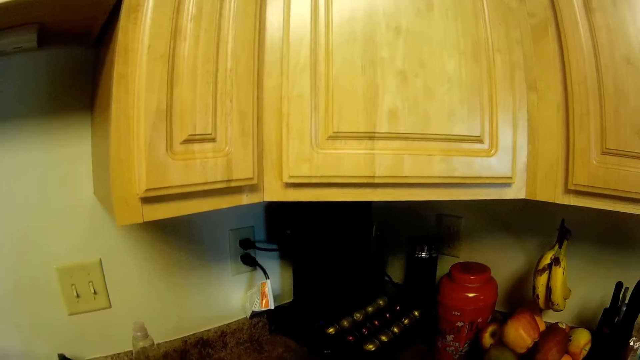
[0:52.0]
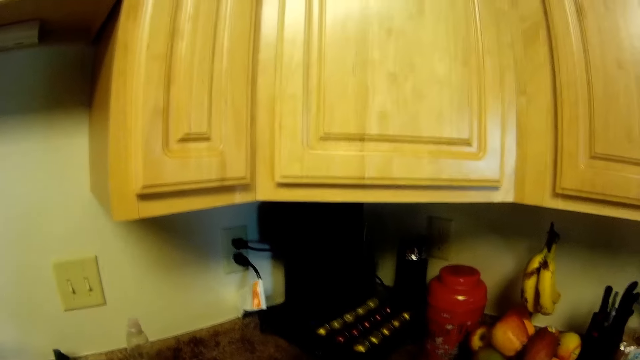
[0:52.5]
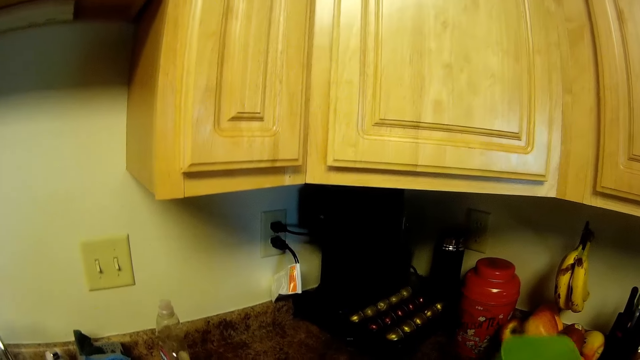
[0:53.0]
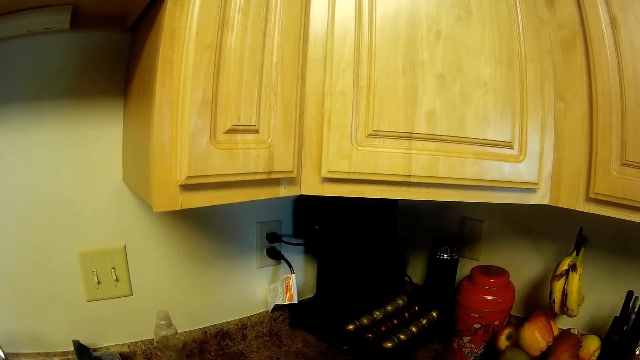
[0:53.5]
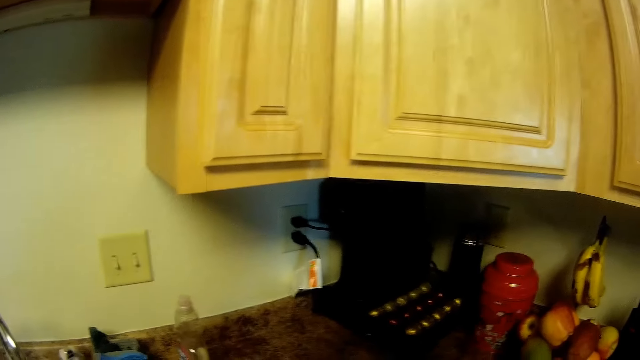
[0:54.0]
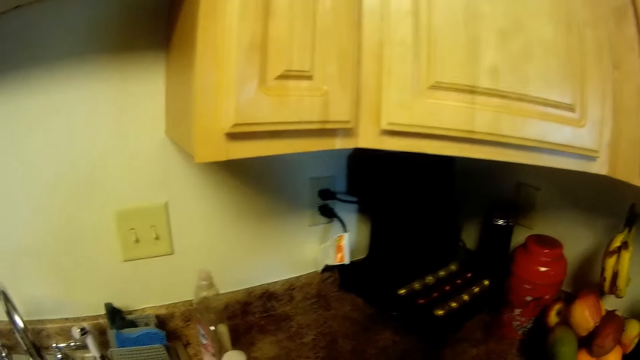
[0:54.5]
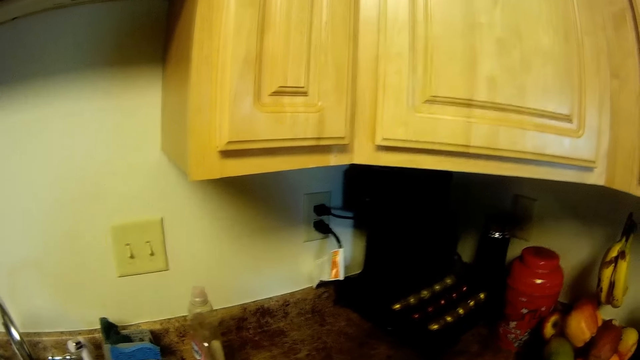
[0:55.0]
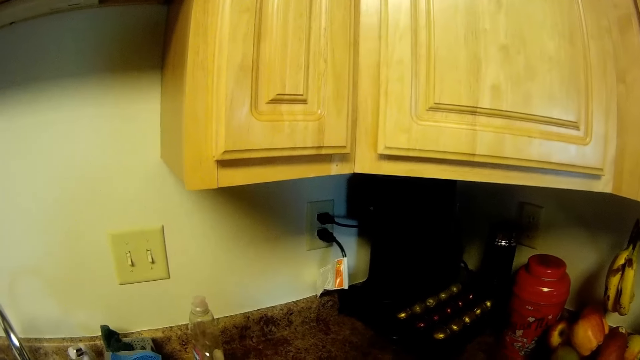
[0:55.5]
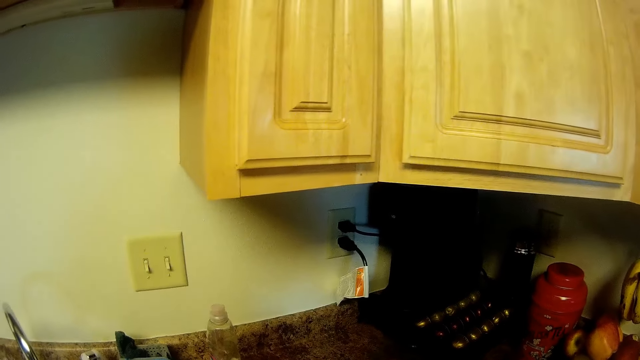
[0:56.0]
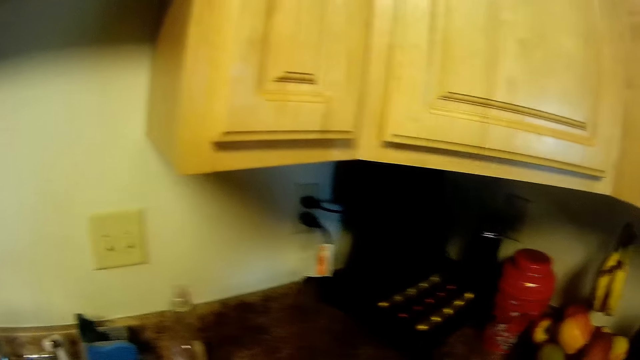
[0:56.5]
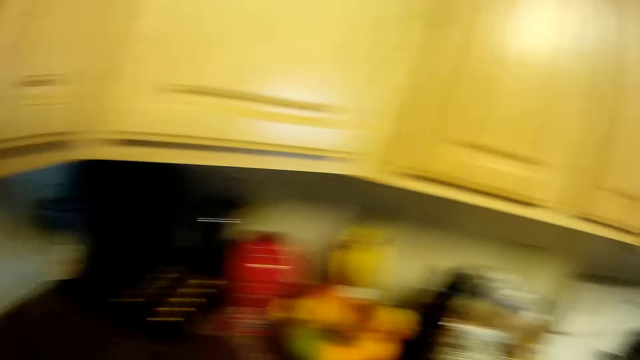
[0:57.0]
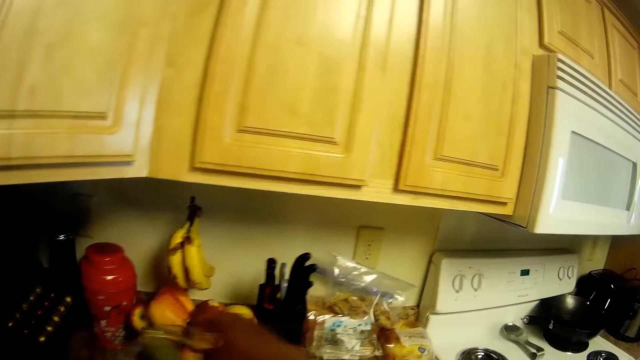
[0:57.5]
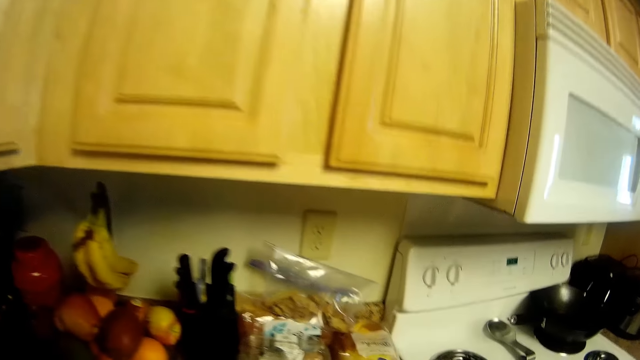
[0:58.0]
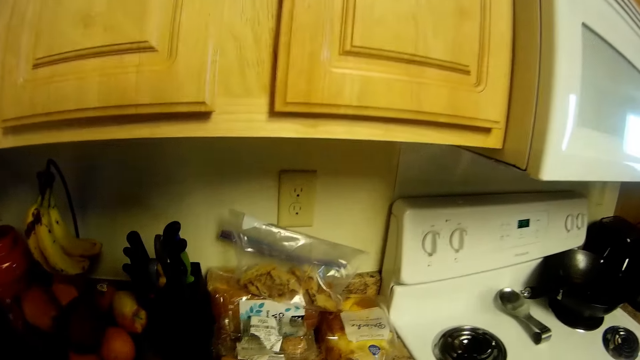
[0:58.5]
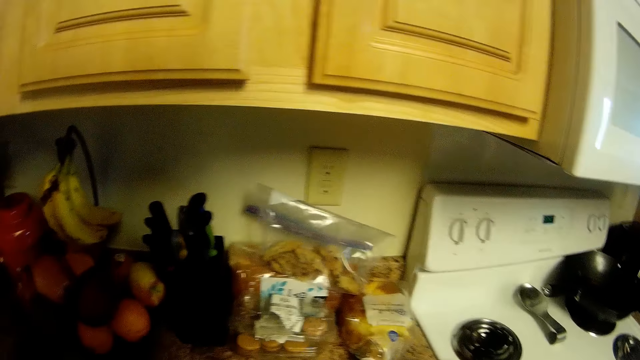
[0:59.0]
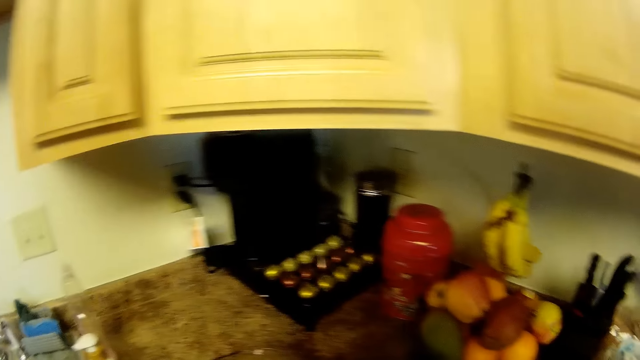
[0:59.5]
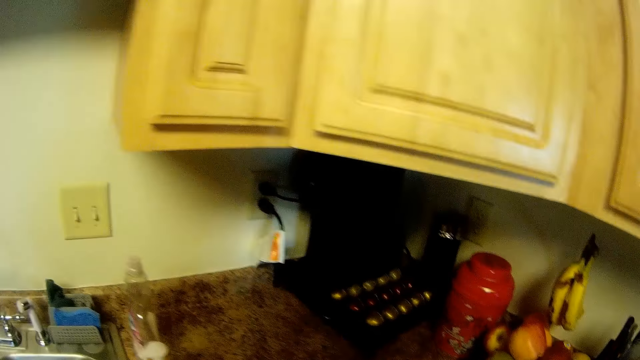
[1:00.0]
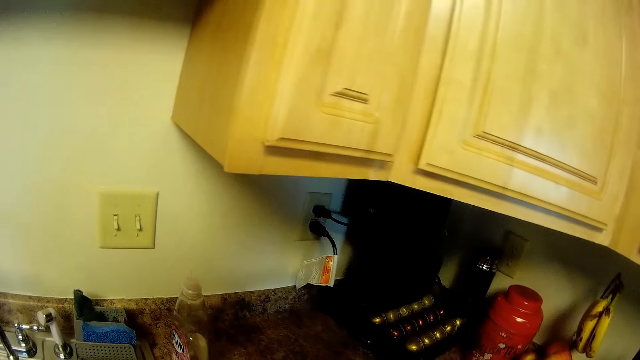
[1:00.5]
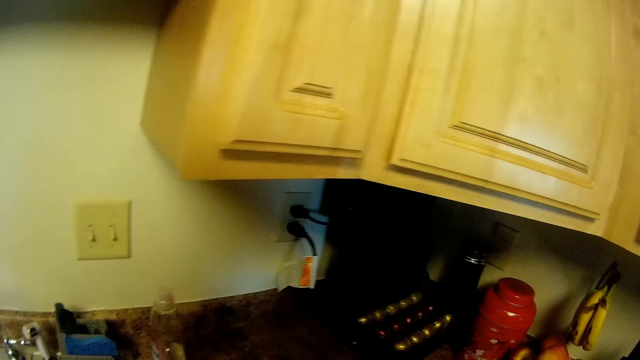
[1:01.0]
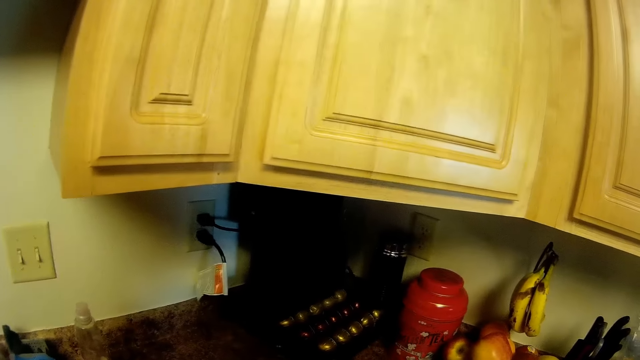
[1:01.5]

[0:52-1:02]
The camera wearer moves the green colander. They move the glass container.

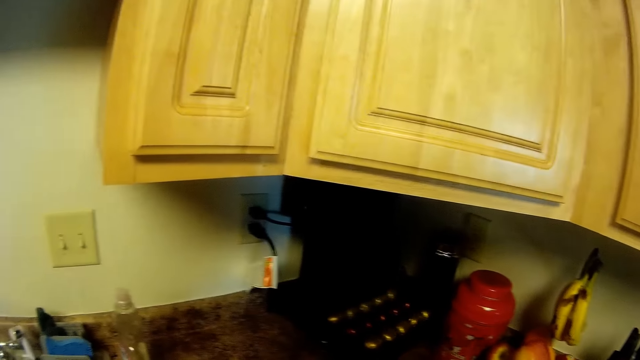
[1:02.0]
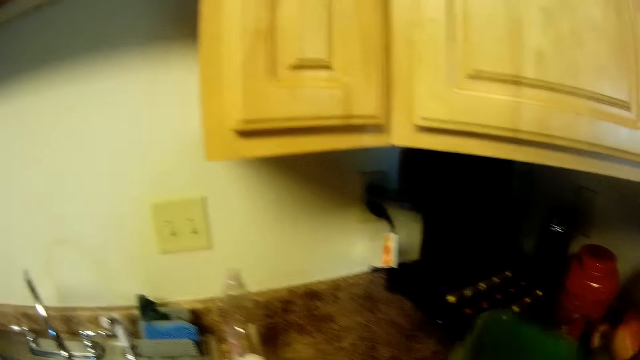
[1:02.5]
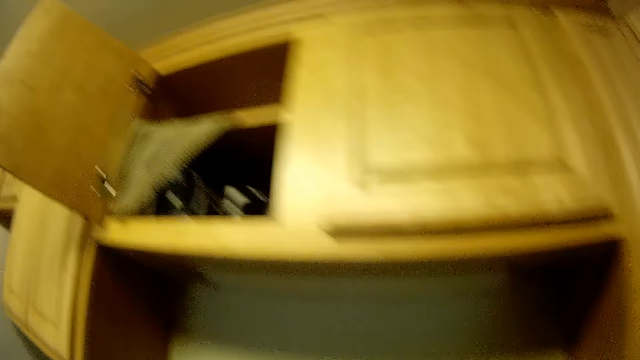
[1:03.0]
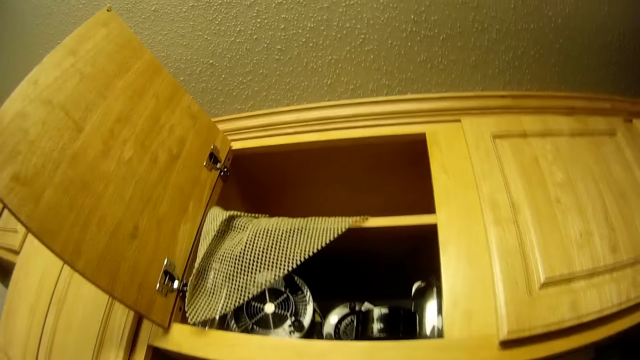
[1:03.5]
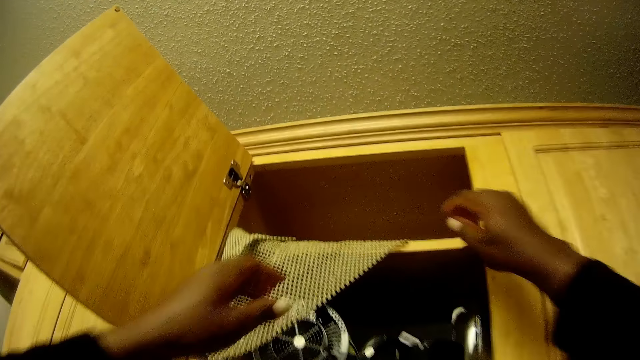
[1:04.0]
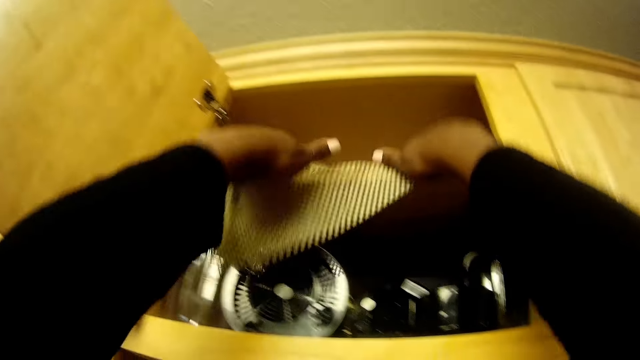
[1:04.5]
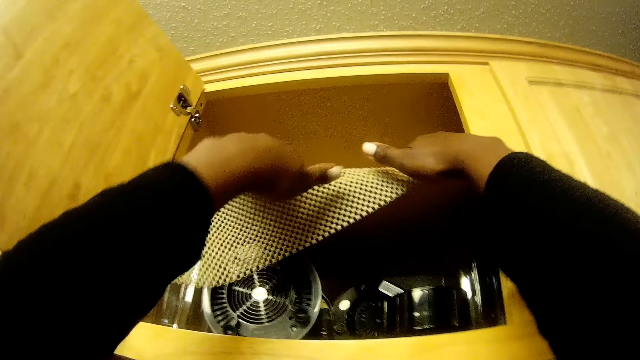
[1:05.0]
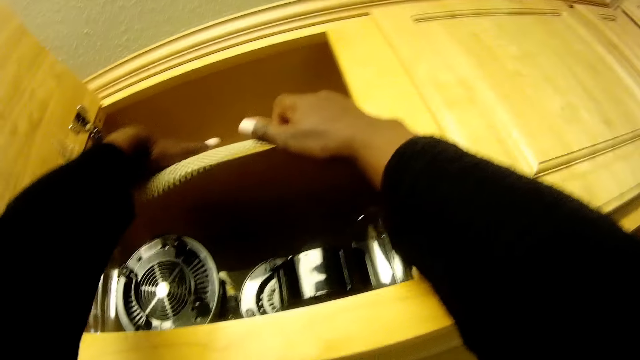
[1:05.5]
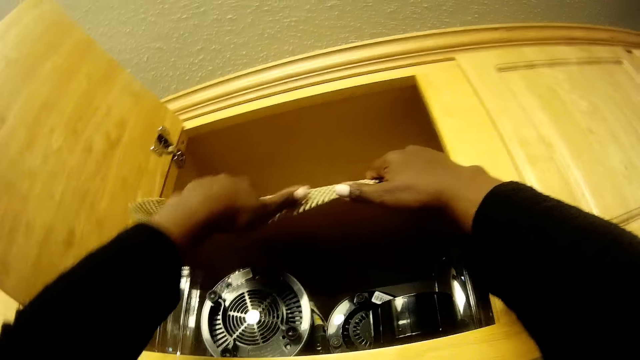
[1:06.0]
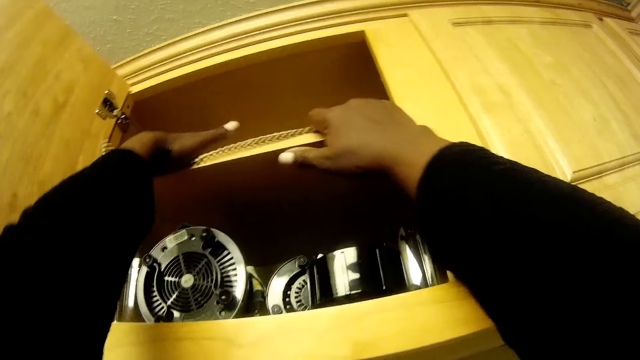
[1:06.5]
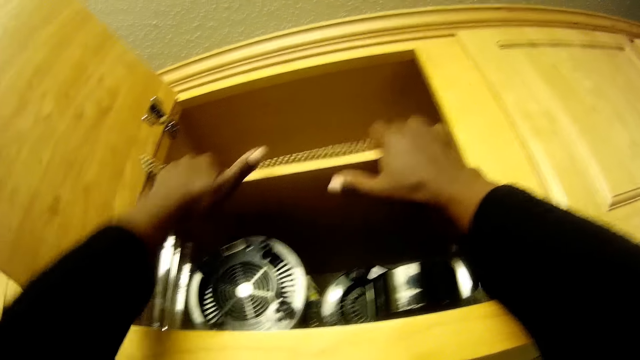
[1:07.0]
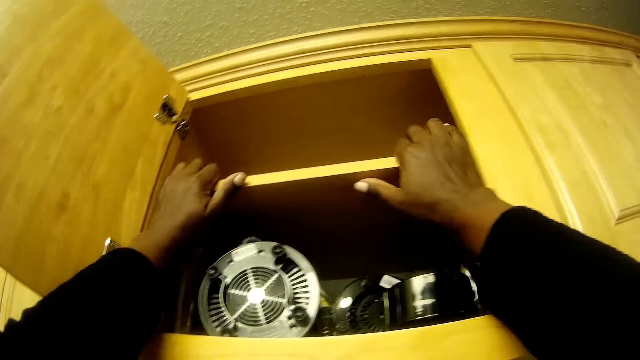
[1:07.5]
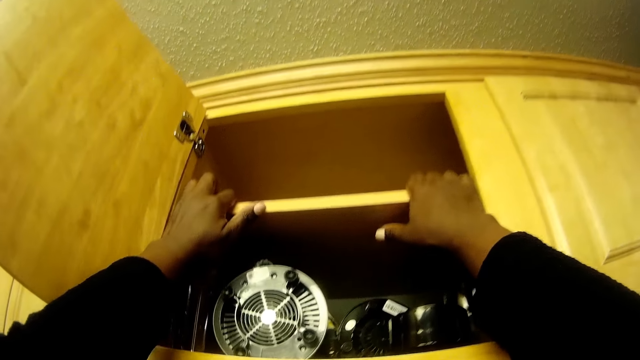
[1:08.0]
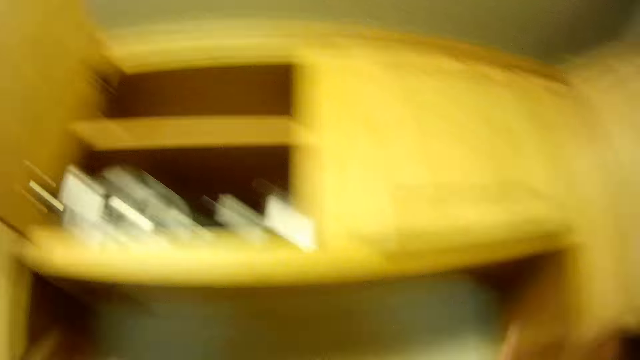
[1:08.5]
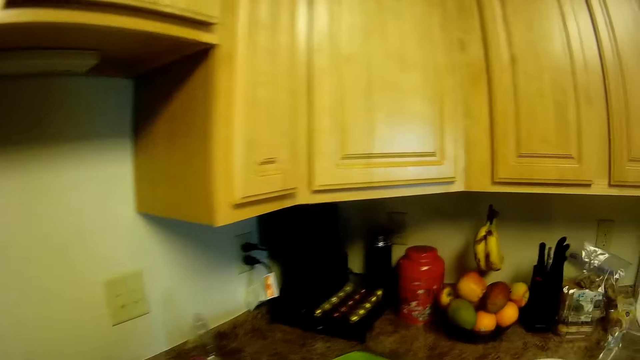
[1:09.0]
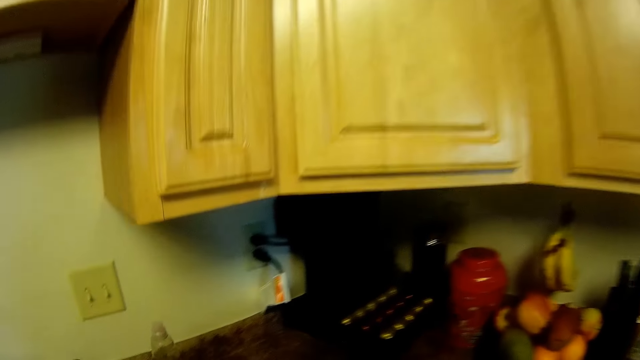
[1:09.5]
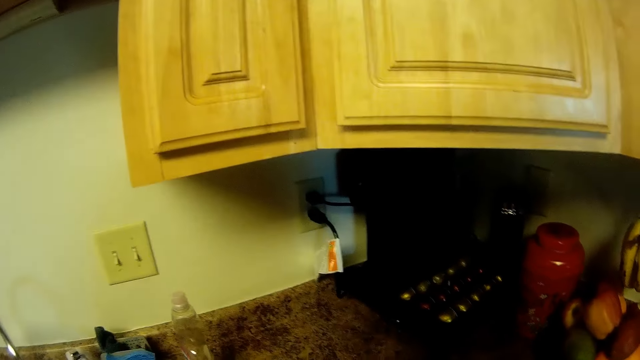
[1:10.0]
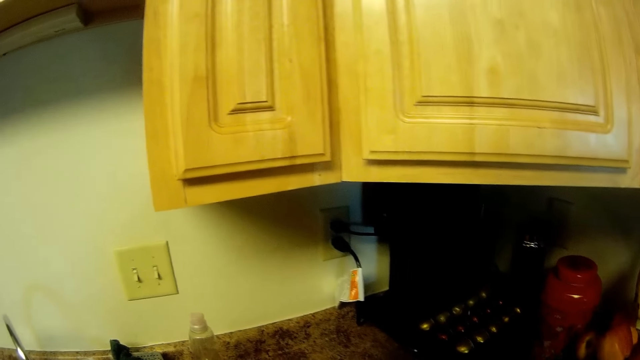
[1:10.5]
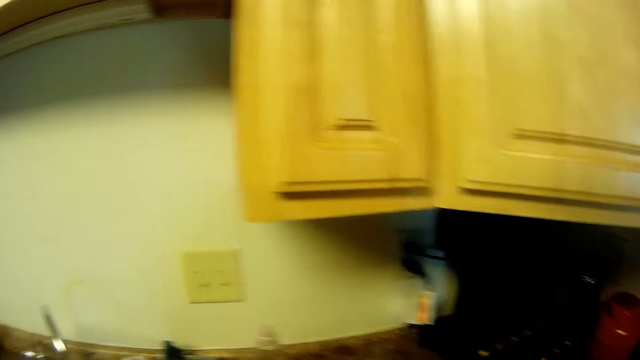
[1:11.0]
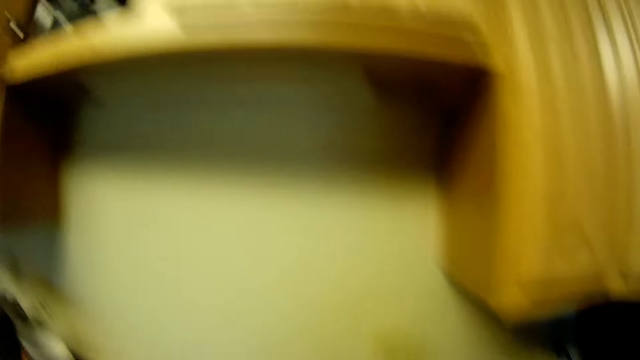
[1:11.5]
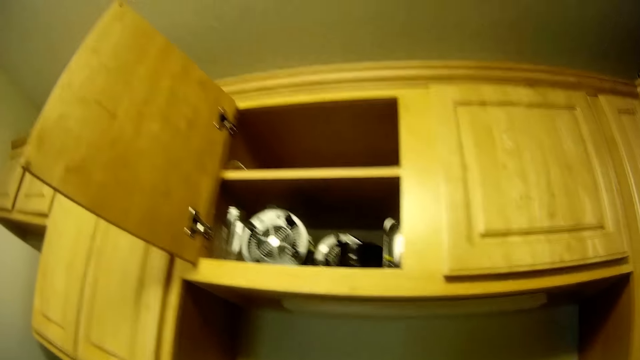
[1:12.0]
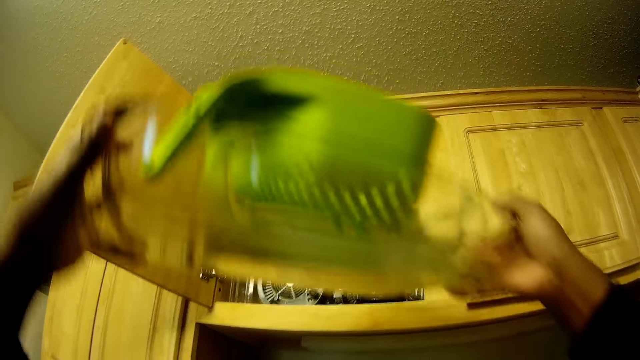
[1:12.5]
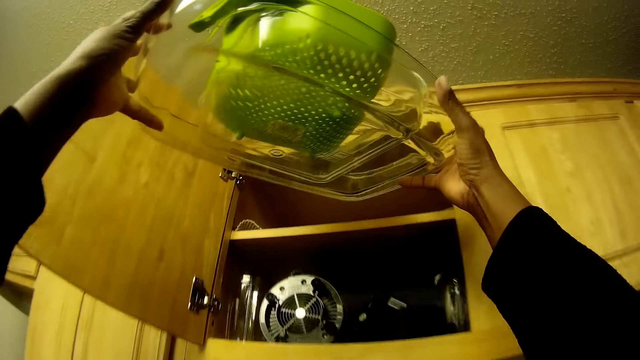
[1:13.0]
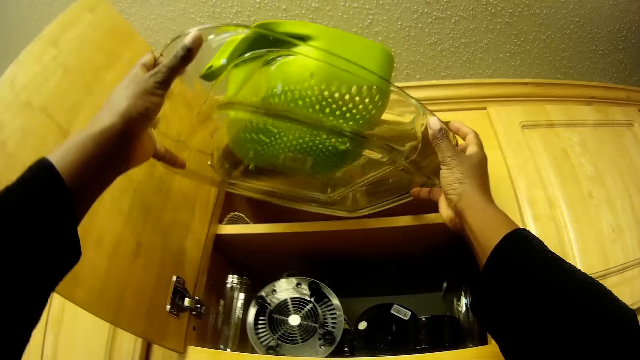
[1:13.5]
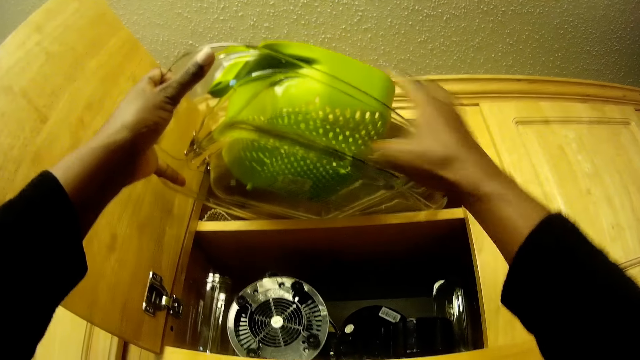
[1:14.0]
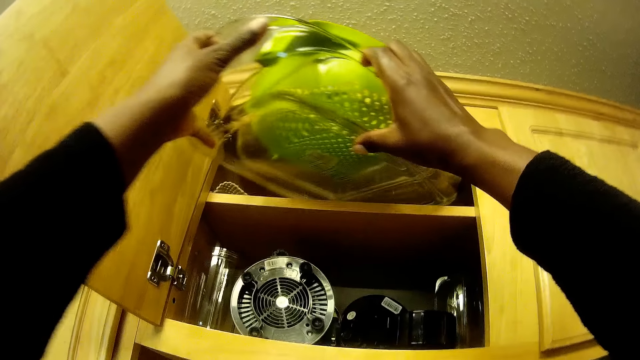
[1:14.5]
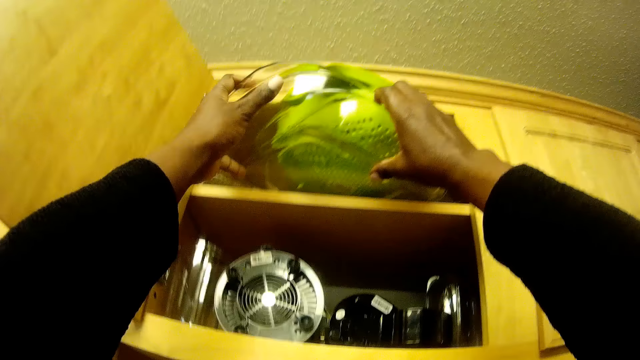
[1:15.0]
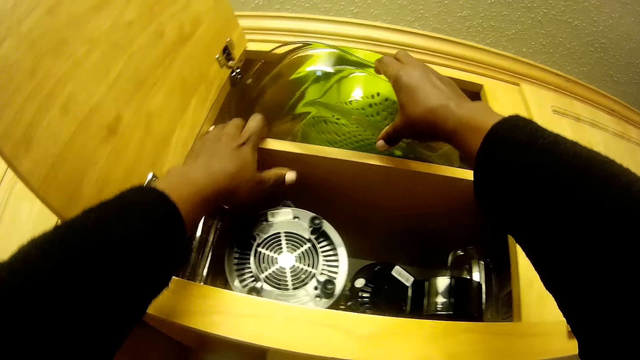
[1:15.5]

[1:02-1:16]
The camera wearer adjusts a cloth or mat in the cupboard with both hands. A girl interacts with another girl. The camera wearer places the container in the cupboard with both hands.
